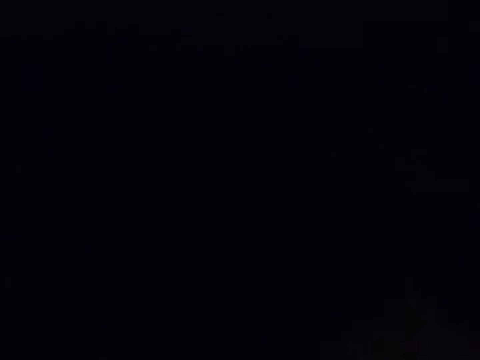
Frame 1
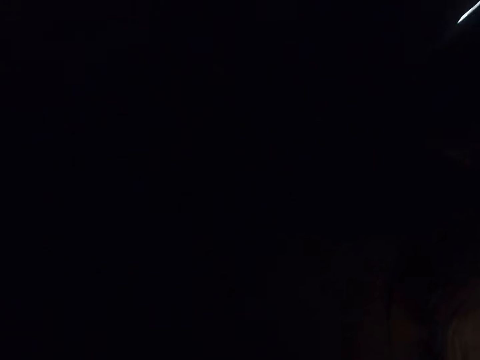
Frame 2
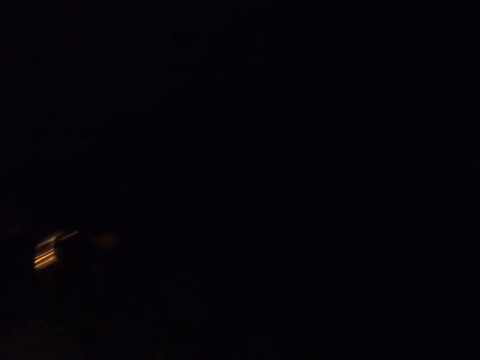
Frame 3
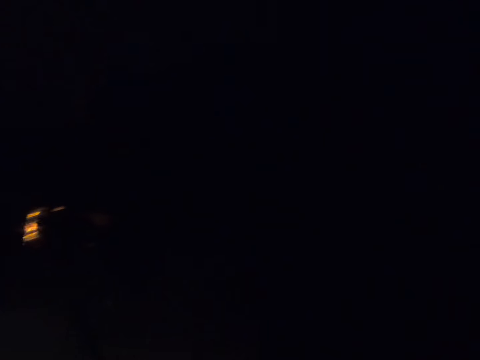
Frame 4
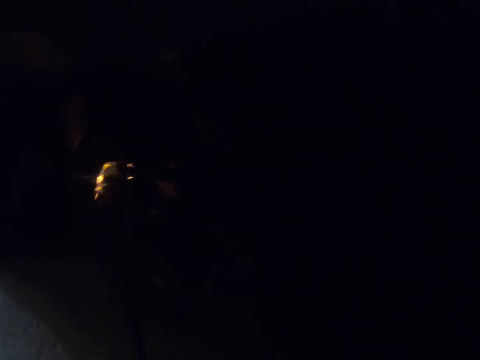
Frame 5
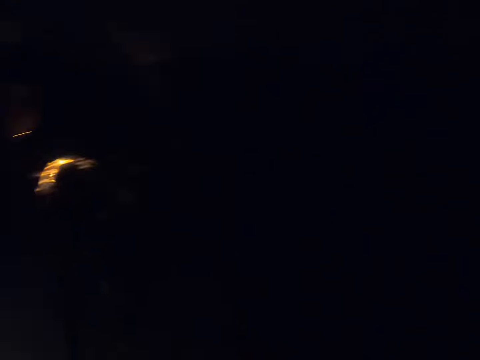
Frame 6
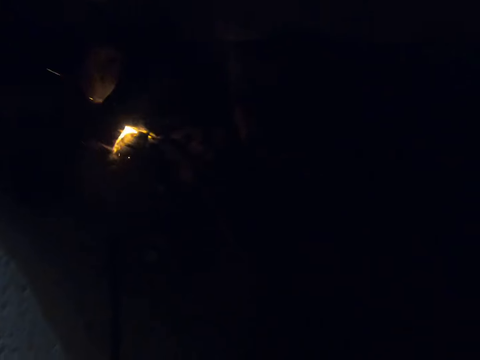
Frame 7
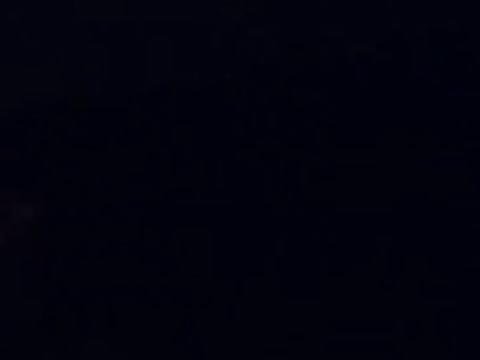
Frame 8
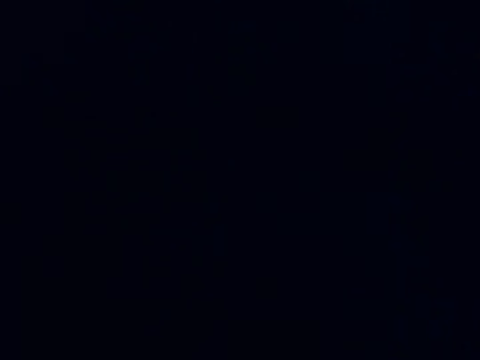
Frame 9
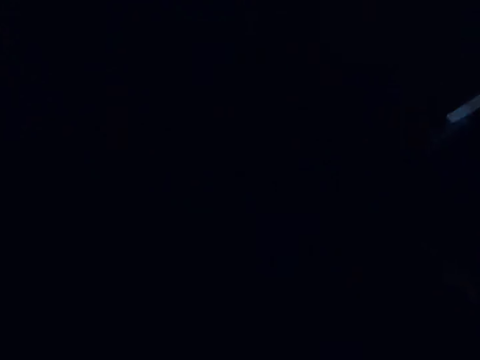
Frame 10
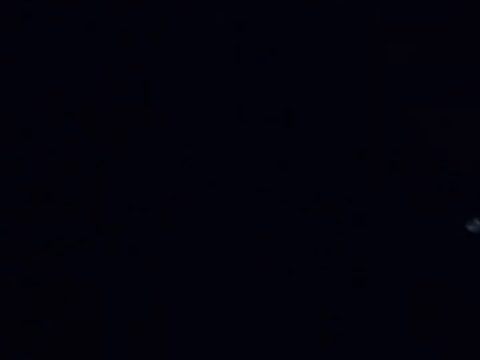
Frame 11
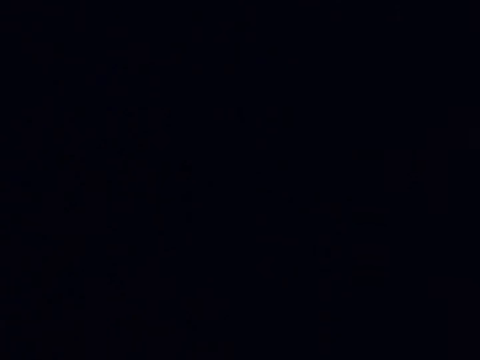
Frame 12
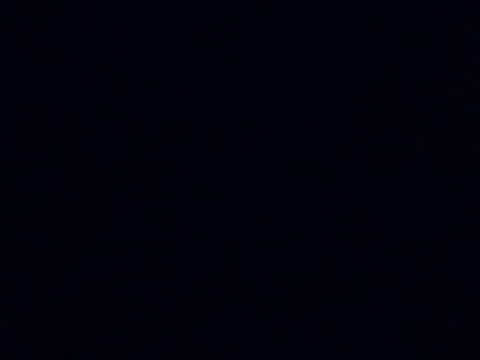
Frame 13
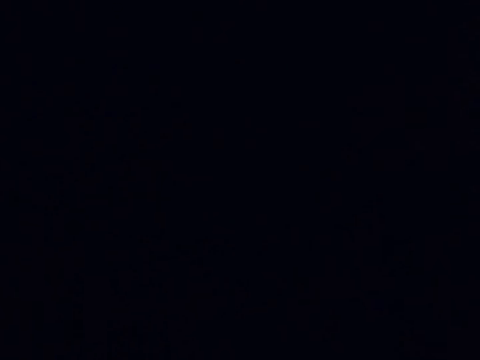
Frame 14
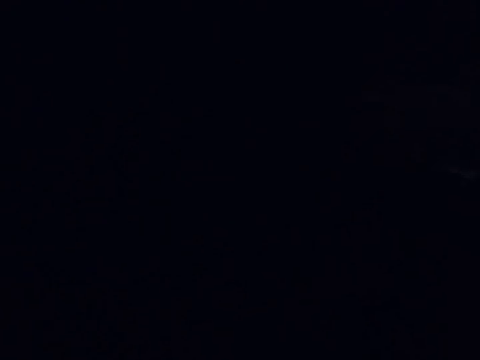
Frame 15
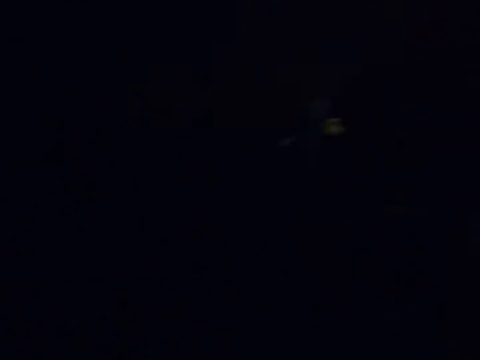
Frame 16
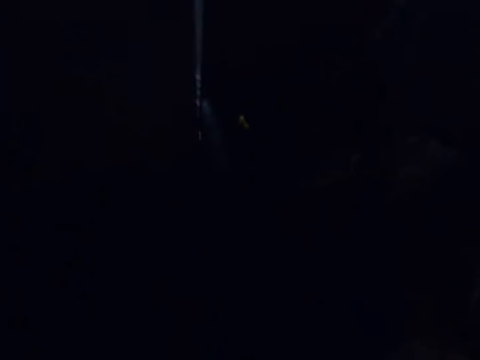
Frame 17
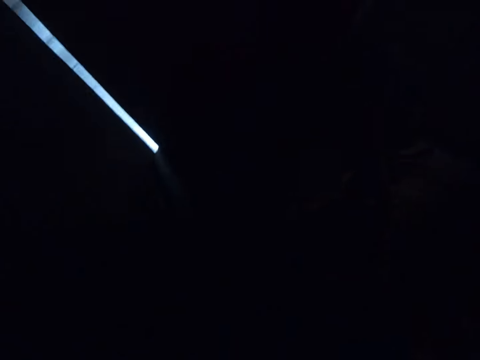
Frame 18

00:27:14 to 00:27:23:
The camera wearer sings. They search through items stored beneath the staircase.

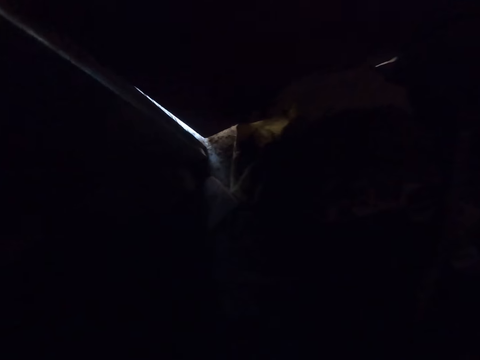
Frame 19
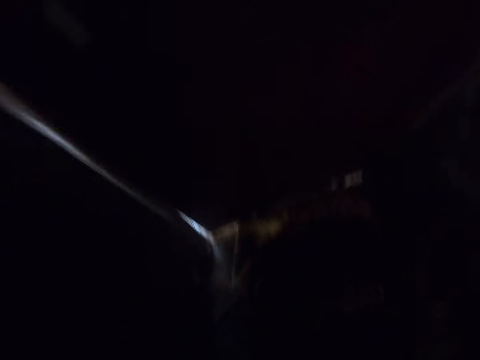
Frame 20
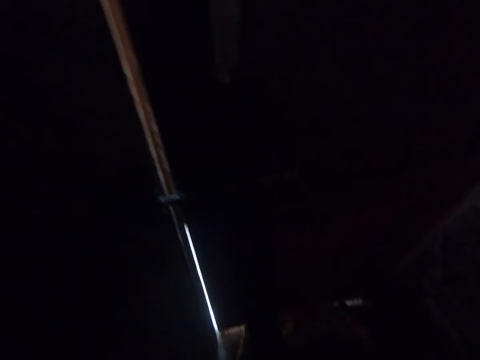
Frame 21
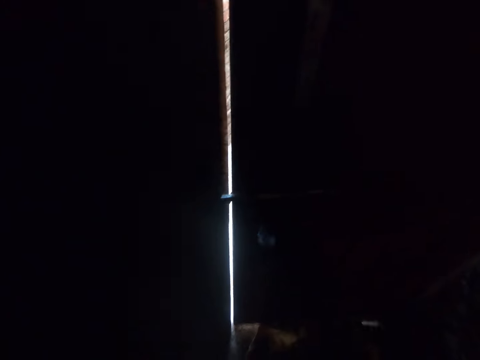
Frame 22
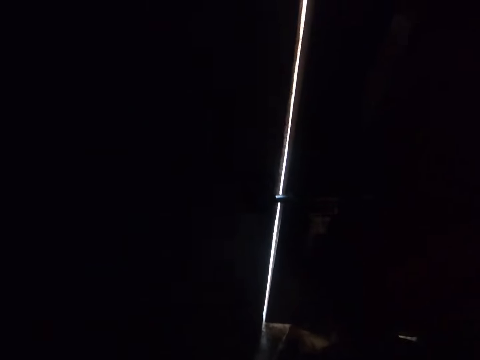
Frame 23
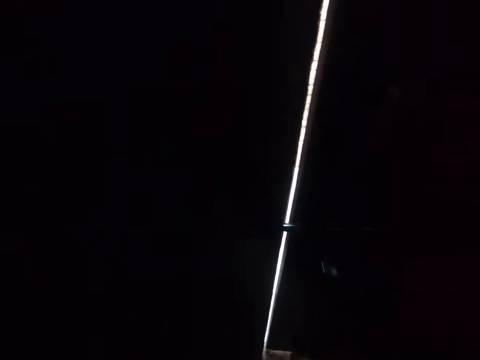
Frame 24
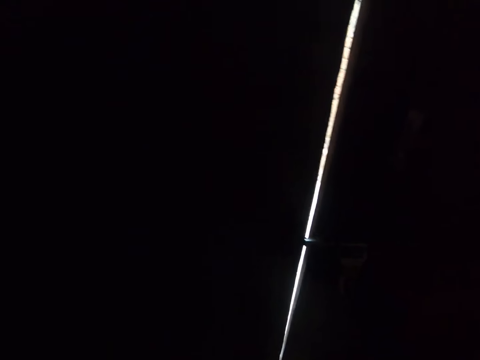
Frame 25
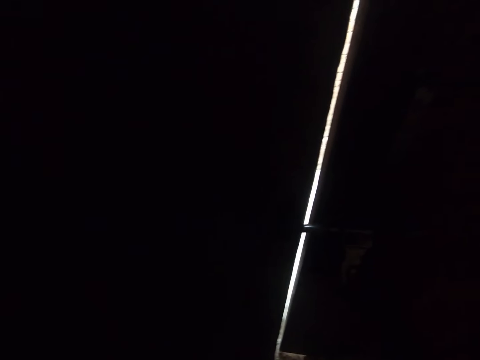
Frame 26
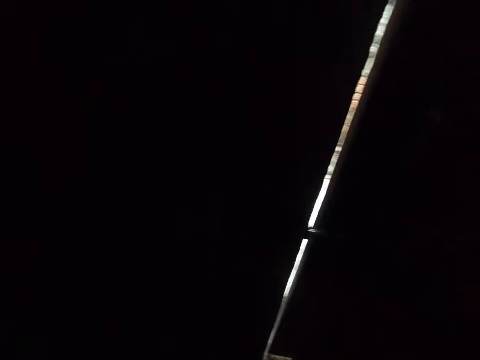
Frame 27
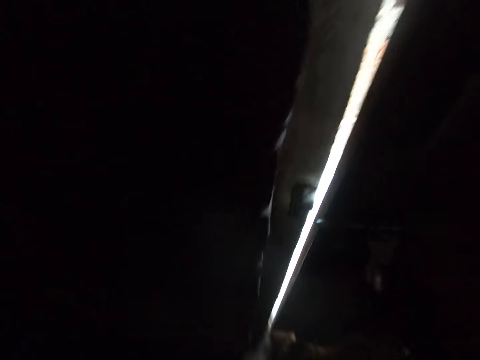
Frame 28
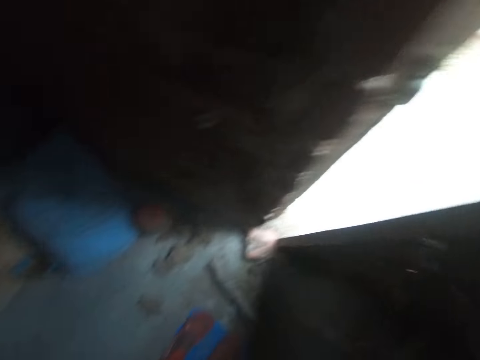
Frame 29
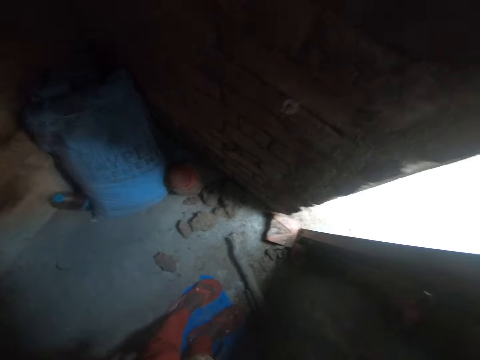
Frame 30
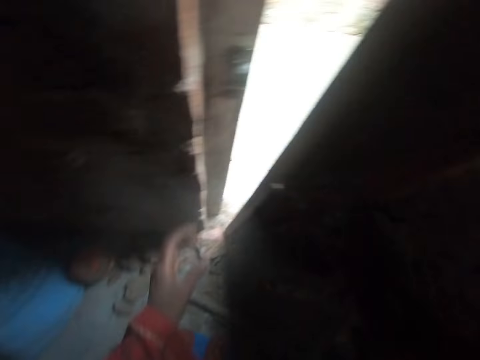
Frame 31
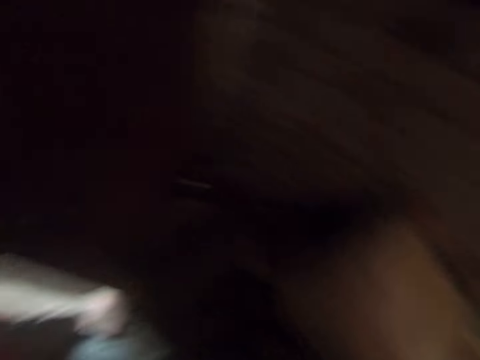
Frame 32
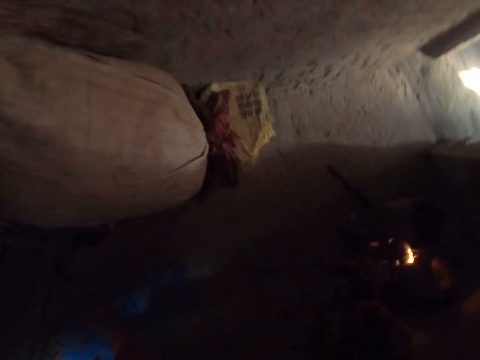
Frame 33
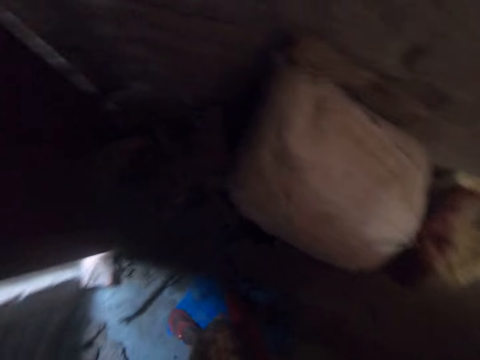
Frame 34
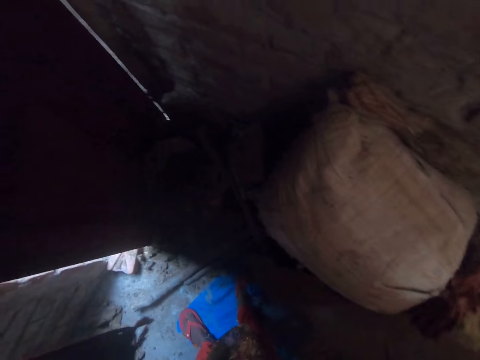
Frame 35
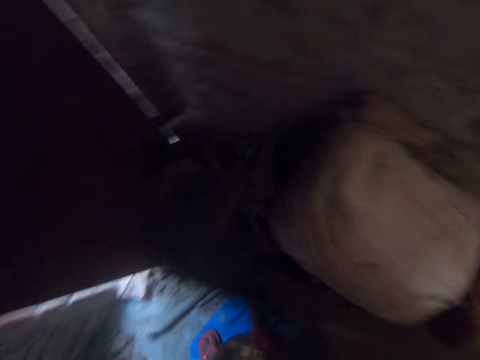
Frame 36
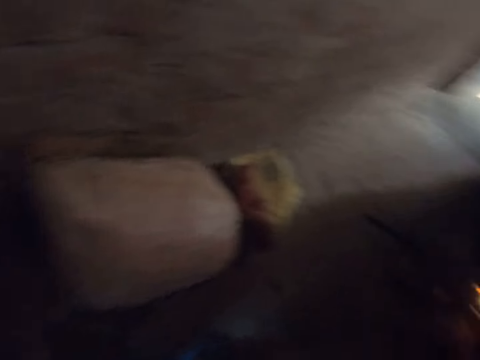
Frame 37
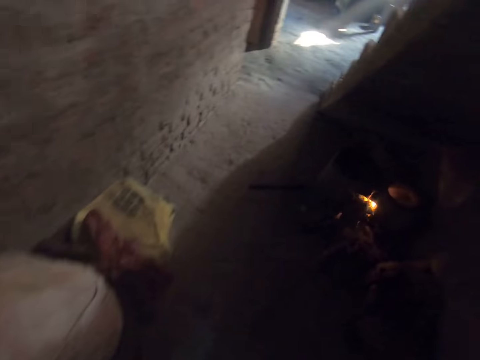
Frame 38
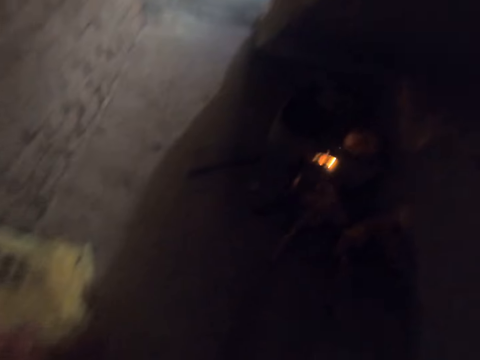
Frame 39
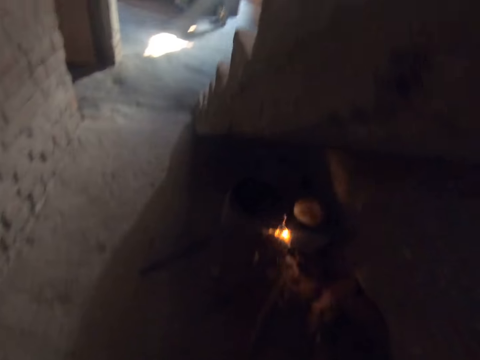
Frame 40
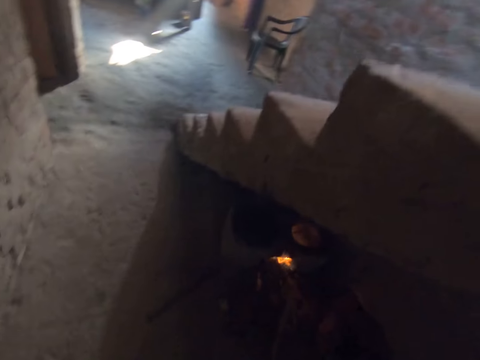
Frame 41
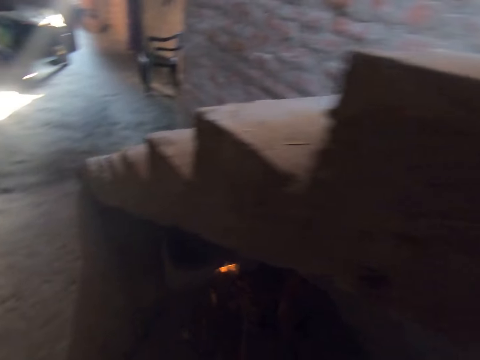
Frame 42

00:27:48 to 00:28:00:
The camera wearer opens a door behind the concrete staircase. They sing.

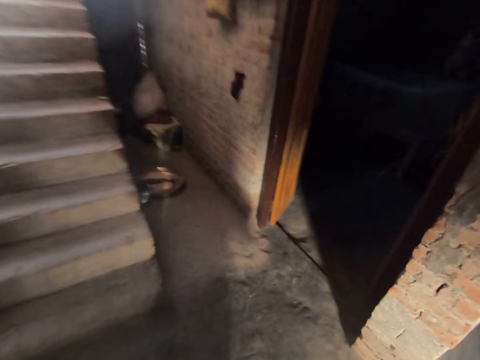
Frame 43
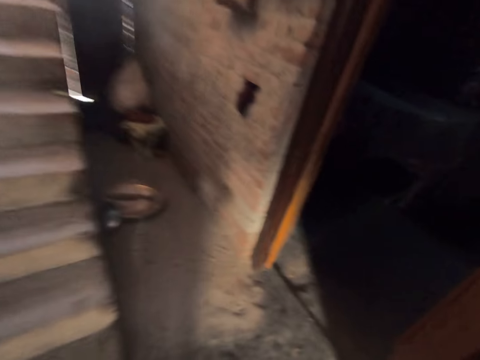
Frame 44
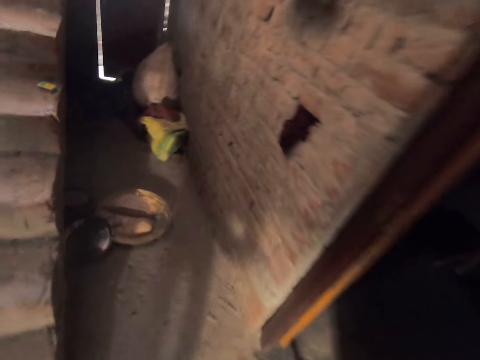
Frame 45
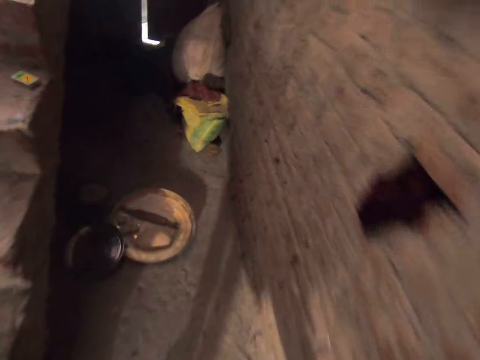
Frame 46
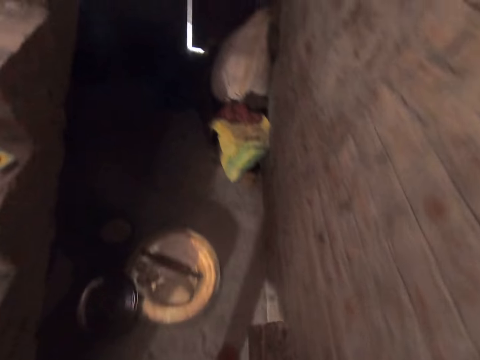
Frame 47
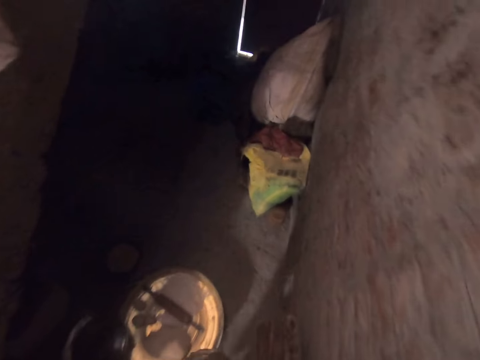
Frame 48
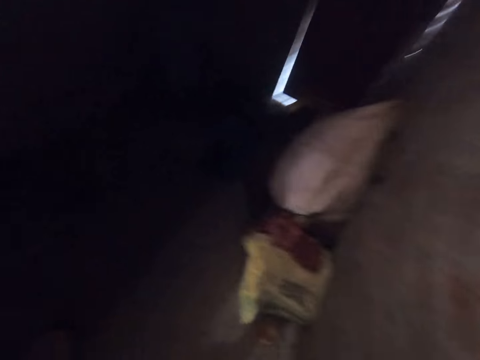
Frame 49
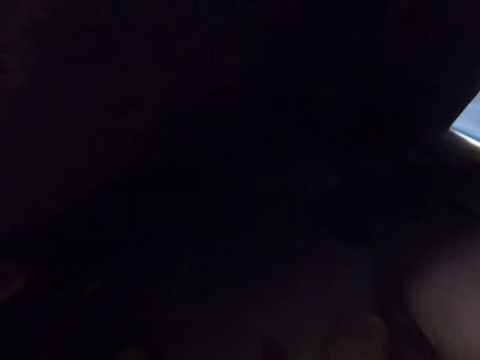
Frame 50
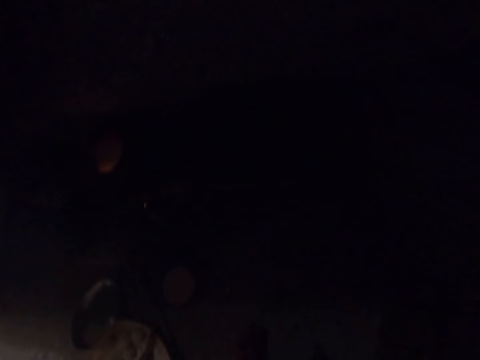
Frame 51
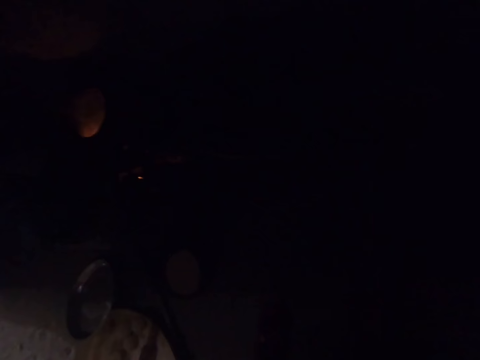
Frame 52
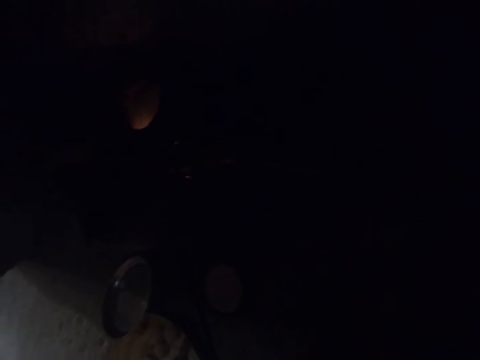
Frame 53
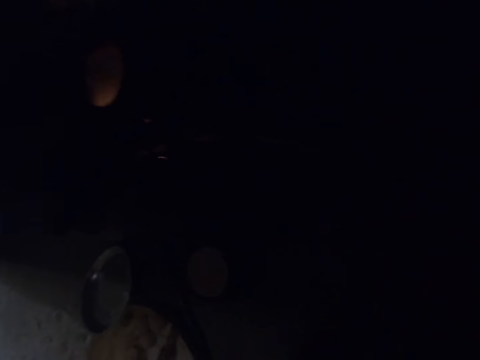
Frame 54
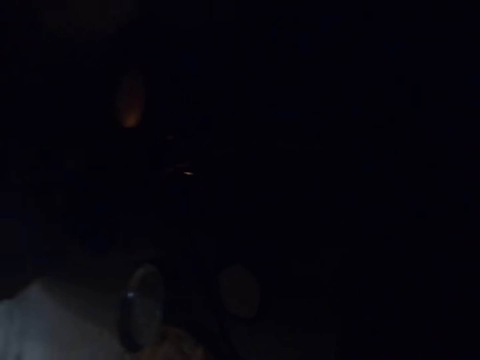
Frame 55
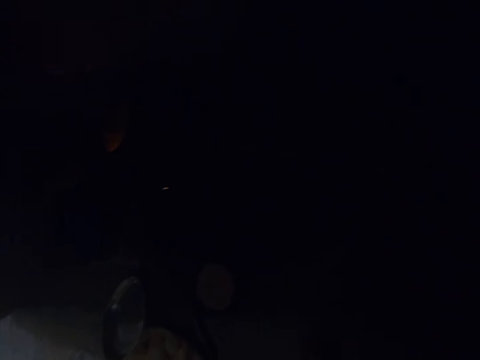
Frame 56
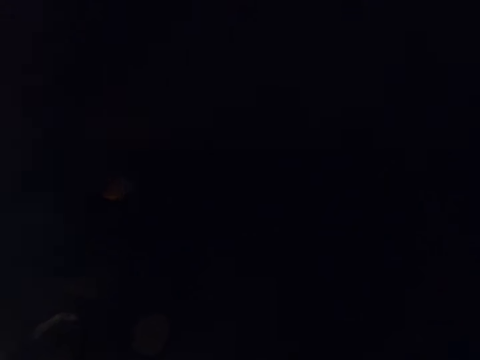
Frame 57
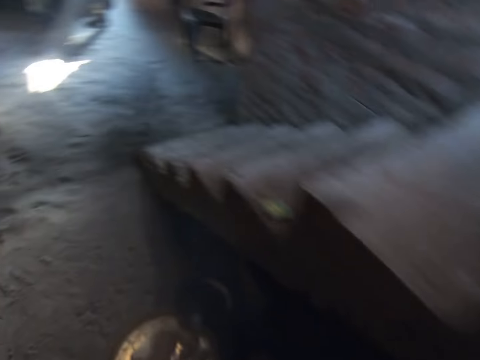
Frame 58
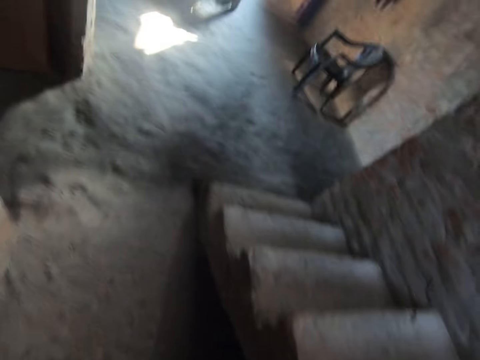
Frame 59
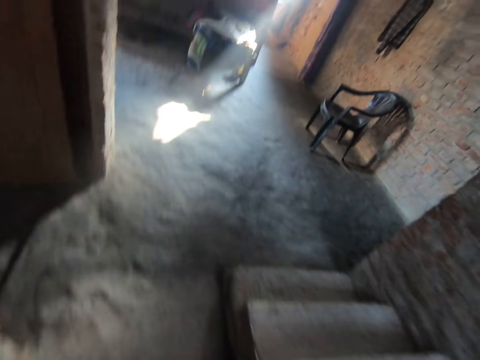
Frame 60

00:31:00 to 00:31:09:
The camera wearer walks towards a concrete staircase. They drop the flat wooden plank on the ground beneath the staircase.
